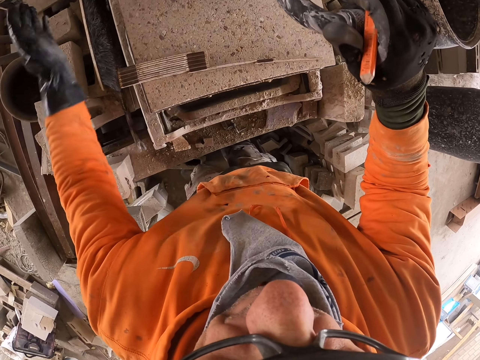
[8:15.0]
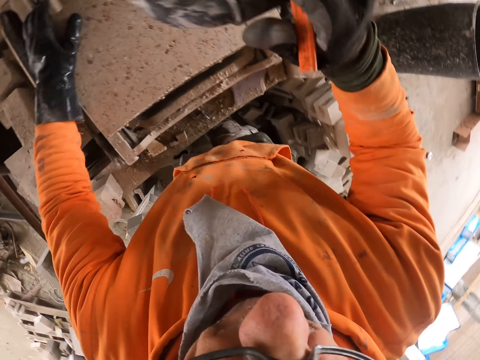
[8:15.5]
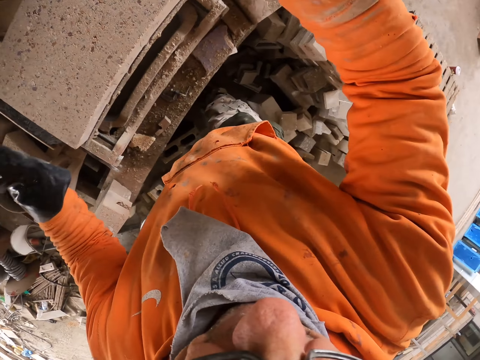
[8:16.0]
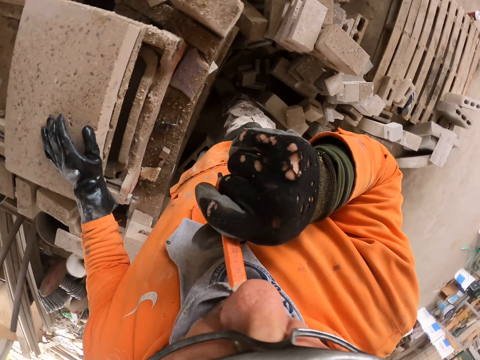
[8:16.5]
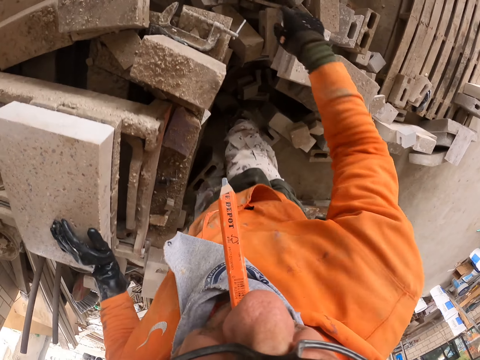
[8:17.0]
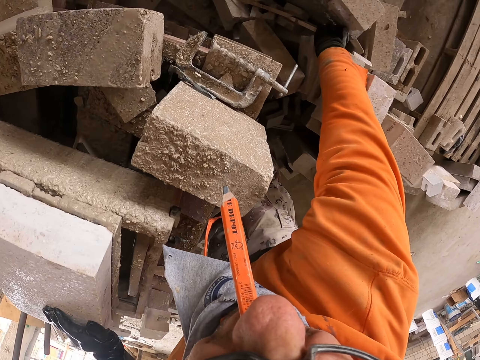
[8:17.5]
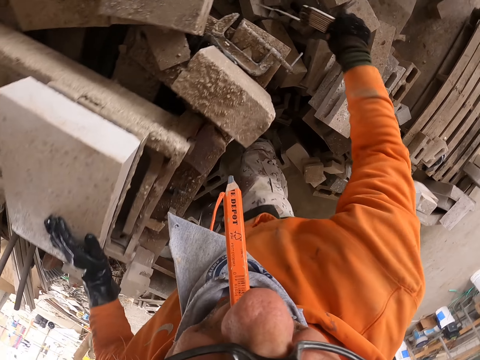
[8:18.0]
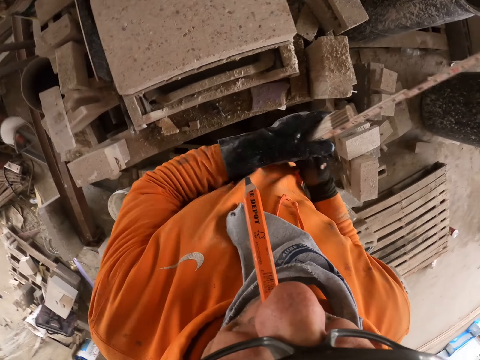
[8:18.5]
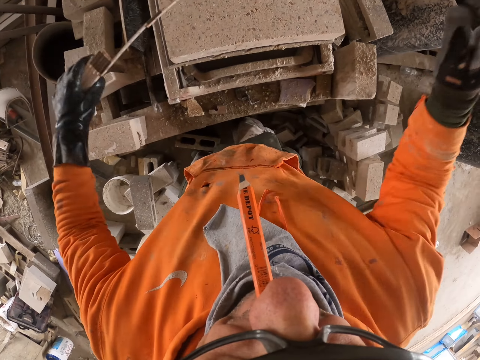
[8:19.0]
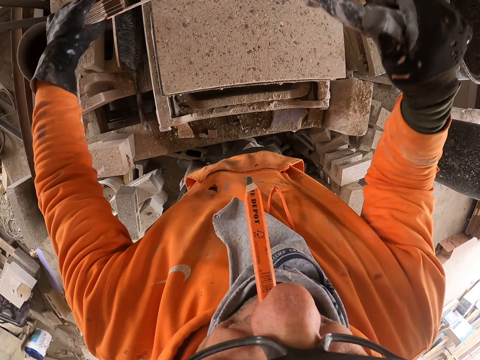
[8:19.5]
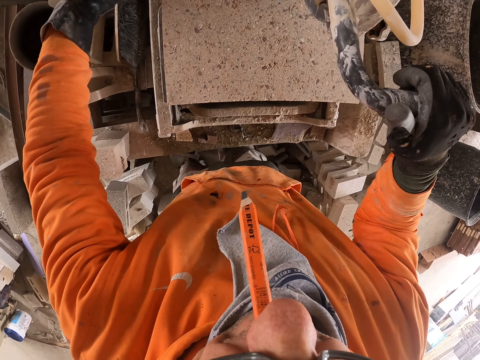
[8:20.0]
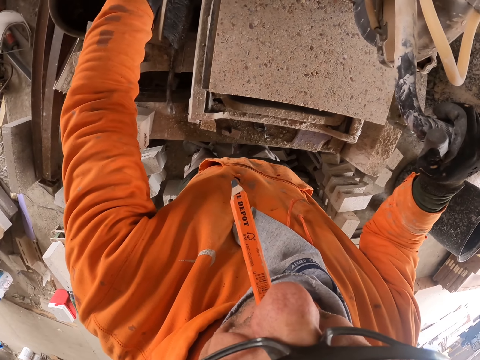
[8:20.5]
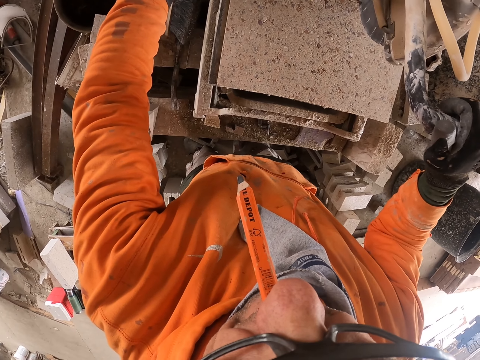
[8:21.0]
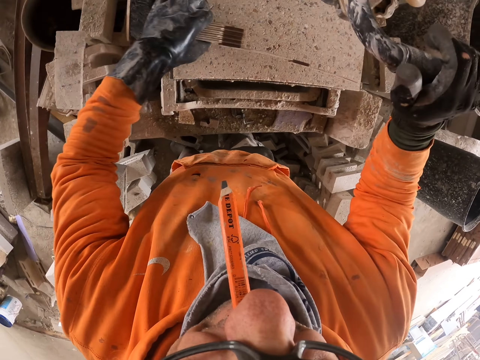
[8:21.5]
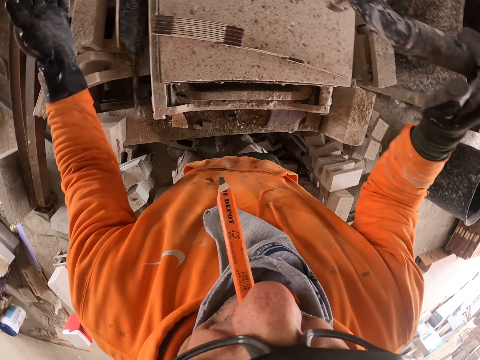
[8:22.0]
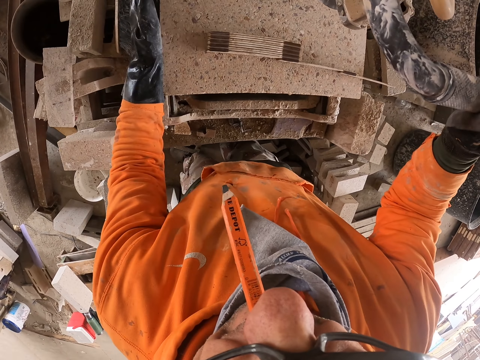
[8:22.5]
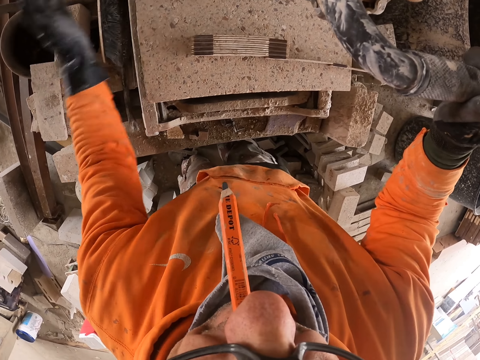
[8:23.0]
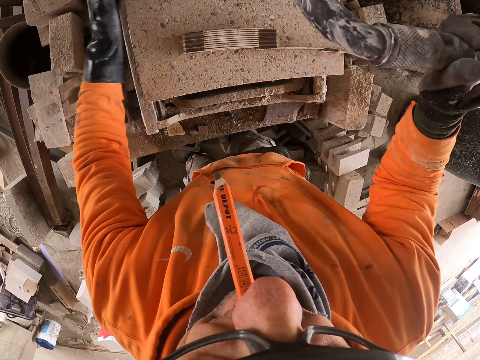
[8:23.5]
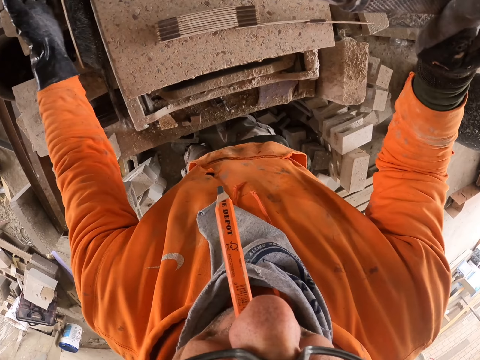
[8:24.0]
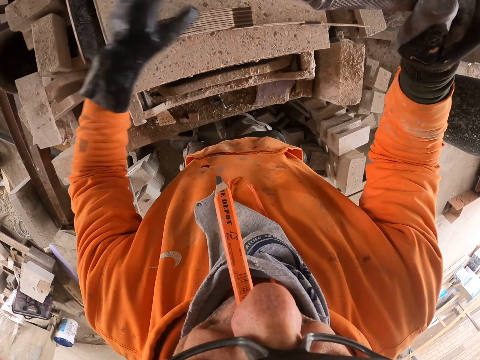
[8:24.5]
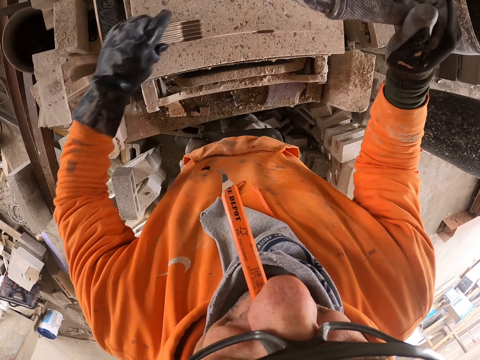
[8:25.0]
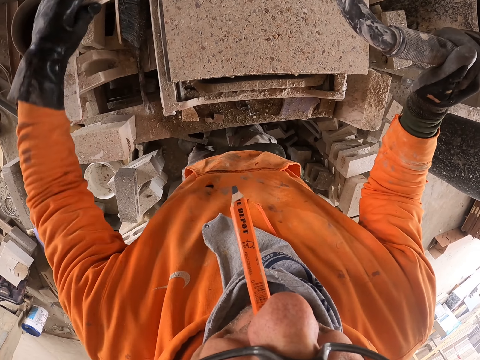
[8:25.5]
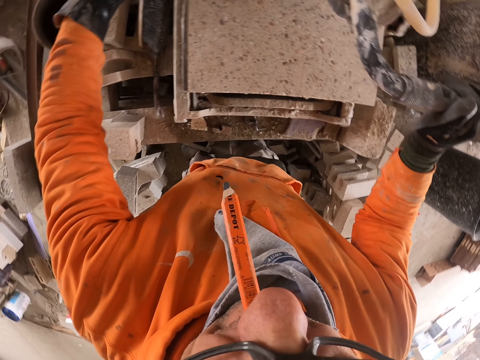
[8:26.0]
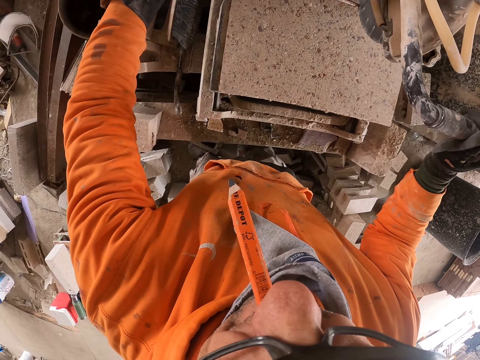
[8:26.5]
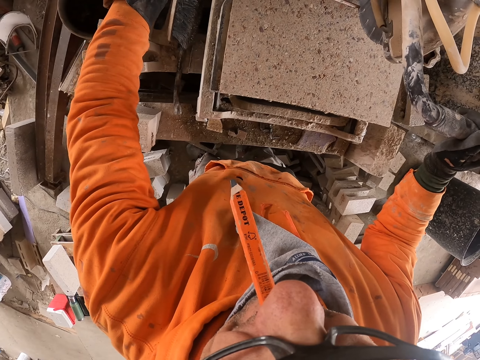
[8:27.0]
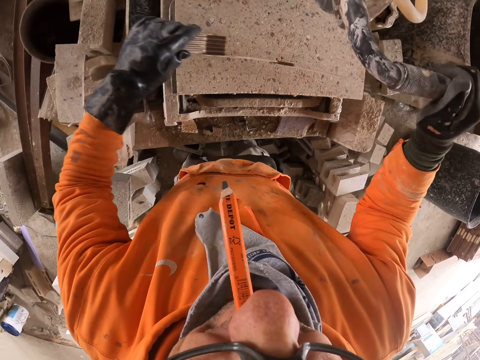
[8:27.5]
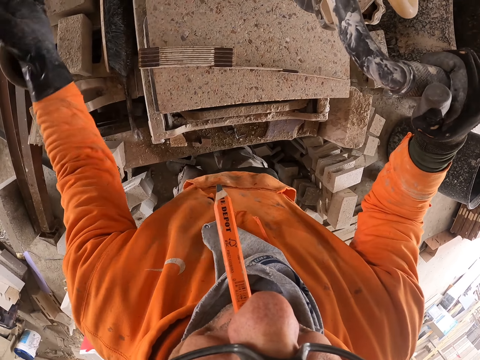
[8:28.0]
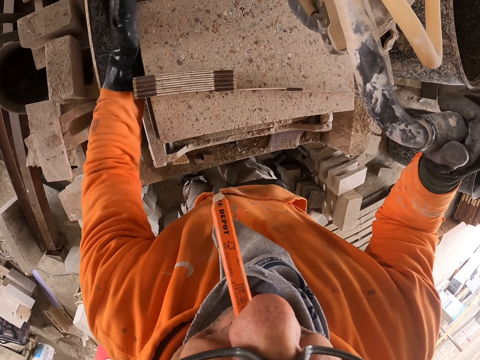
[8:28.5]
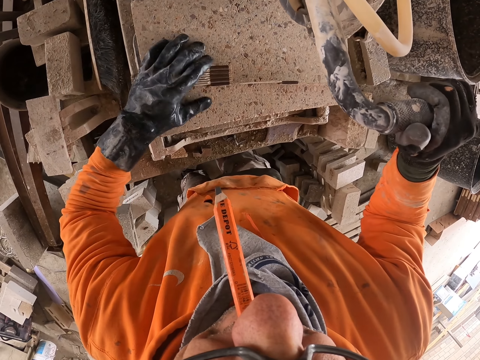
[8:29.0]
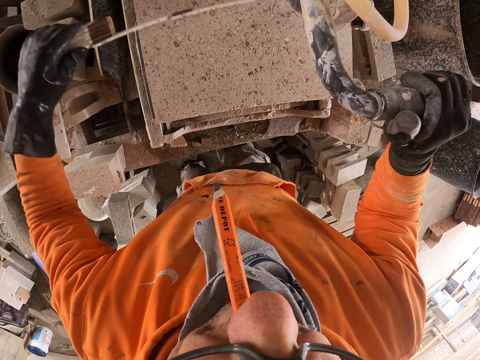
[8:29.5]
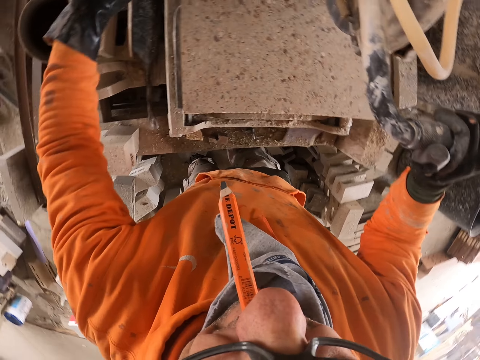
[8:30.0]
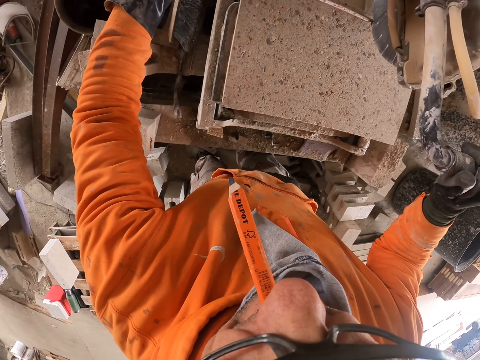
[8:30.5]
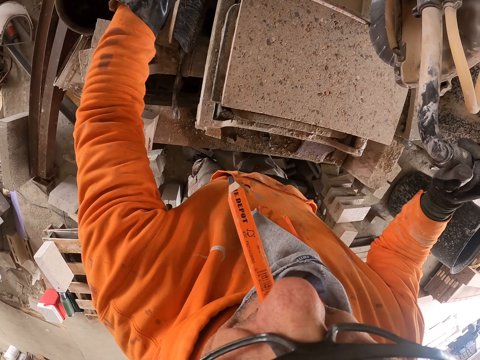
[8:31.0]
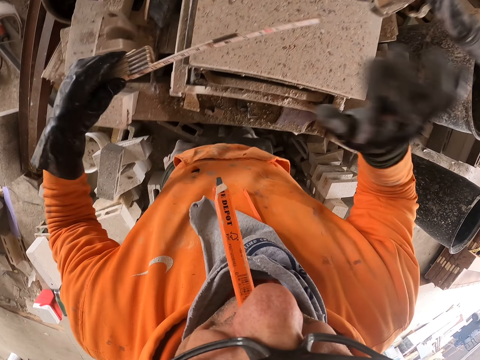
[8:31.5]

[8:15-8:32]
The camera wearer holds a marker. They turn around. They pick up the tape measure on the floor. They hold the tape measure. They measure the block stone length with the tape measure. They put the tape measure on the block stone. They hold a cutter. They pick up the tape measure on the block stone. They hold the tape measure. They measure the block stone length with the tape measure. They turn around. They put the tape measure on the block stone. They hold the cutter. They hold the tape measure. They pick up the tape measure on the block stone. They measure the block stone length with the tape measure. They turn around.

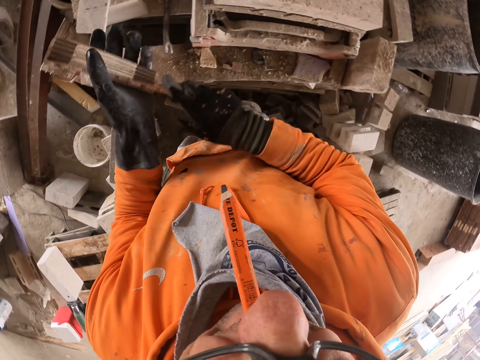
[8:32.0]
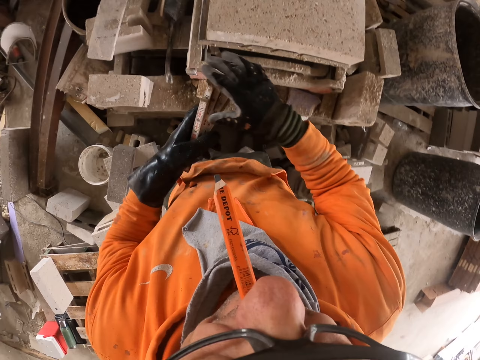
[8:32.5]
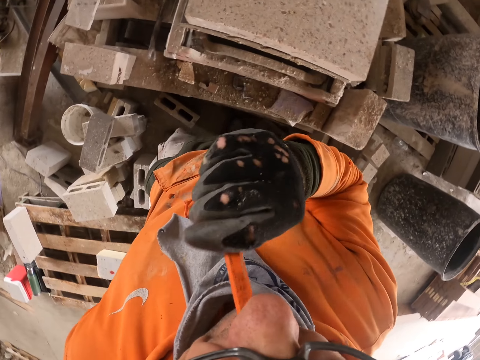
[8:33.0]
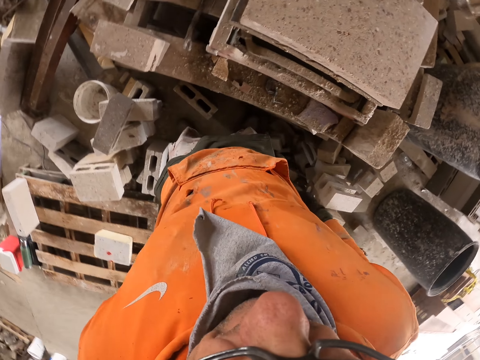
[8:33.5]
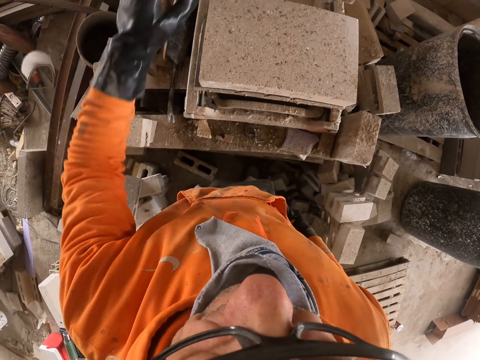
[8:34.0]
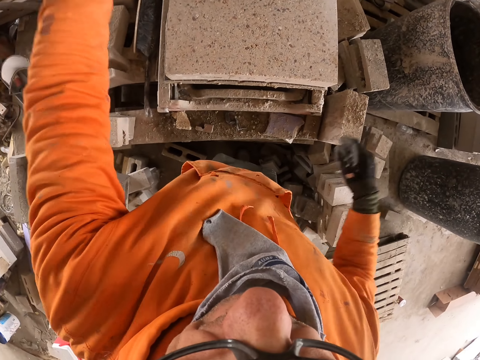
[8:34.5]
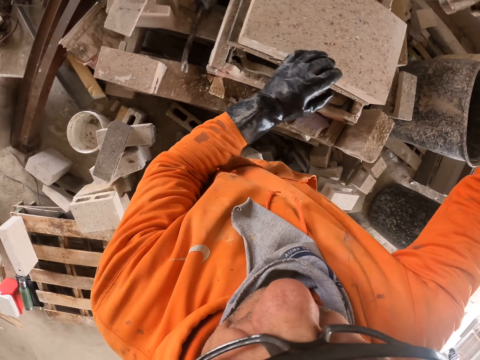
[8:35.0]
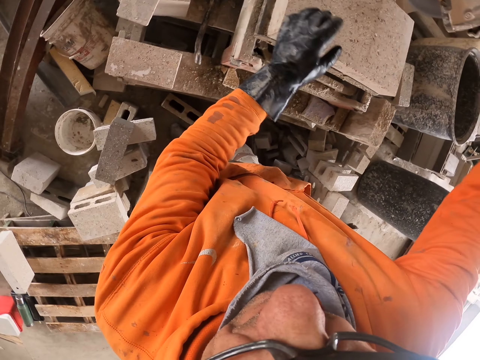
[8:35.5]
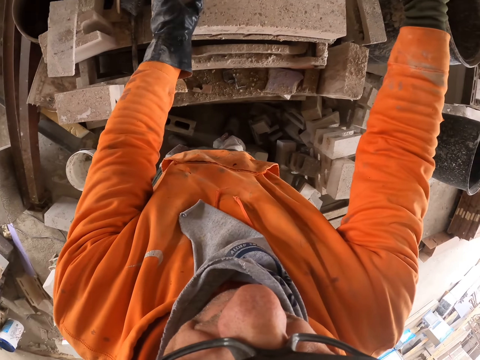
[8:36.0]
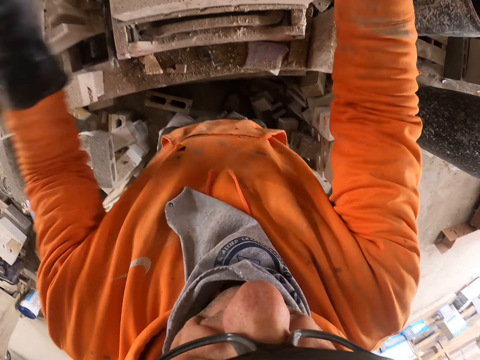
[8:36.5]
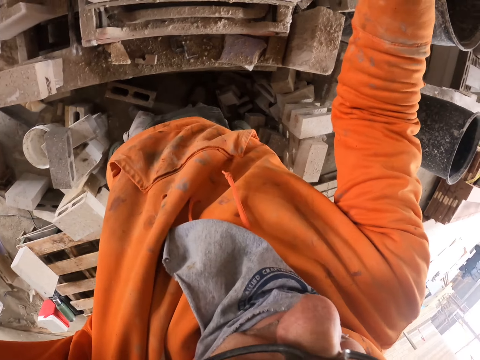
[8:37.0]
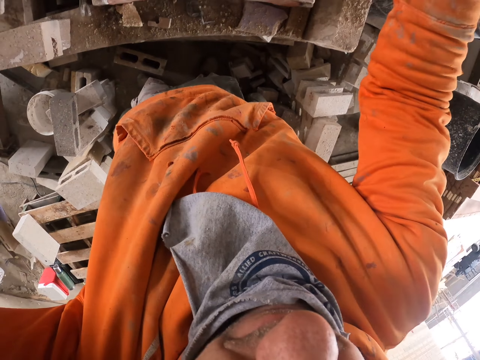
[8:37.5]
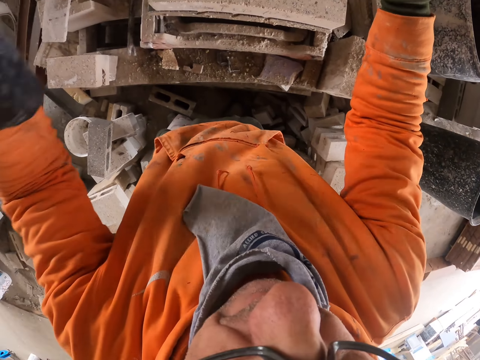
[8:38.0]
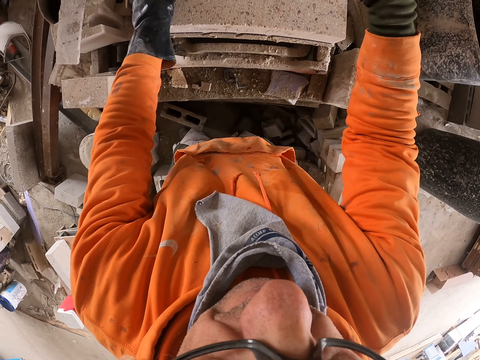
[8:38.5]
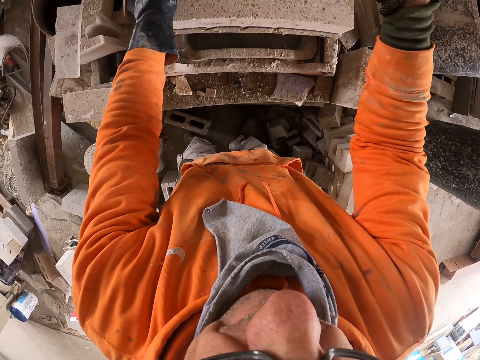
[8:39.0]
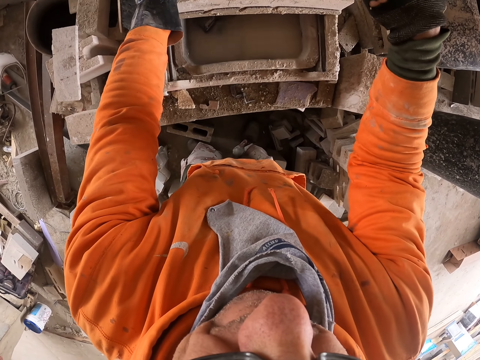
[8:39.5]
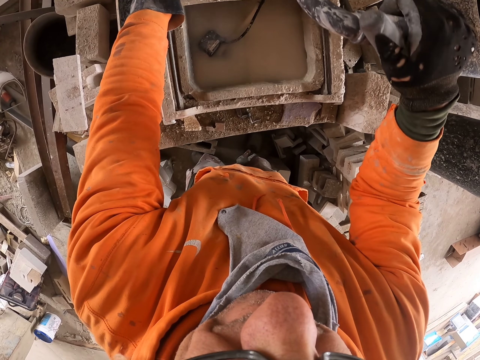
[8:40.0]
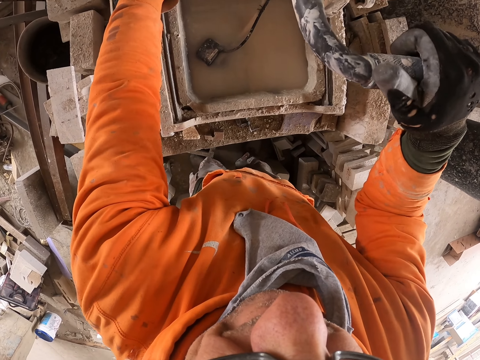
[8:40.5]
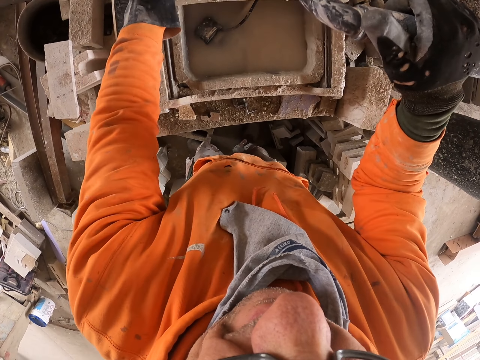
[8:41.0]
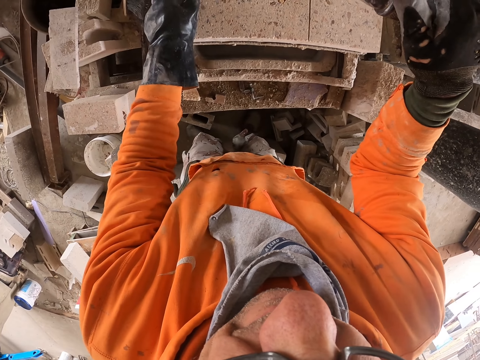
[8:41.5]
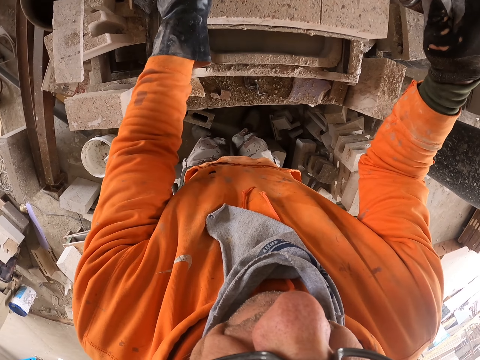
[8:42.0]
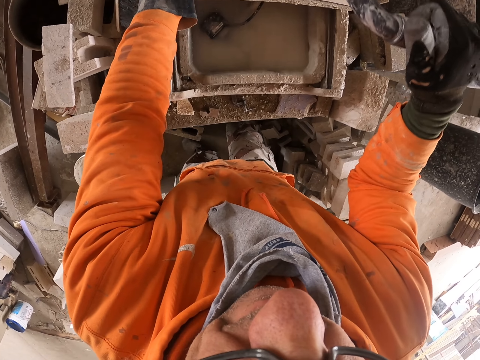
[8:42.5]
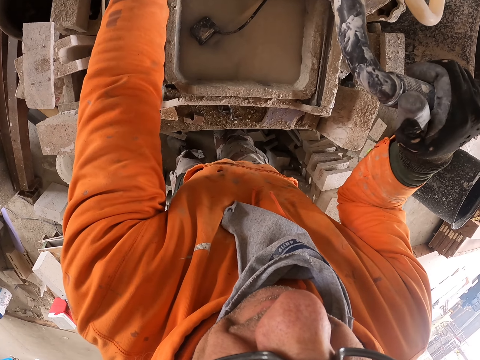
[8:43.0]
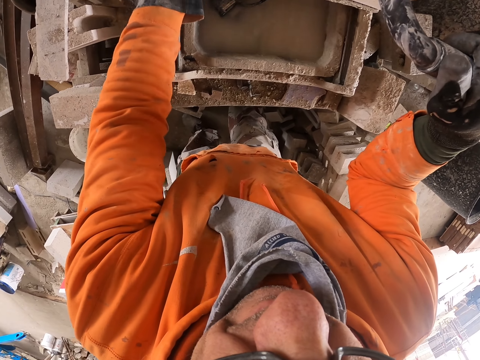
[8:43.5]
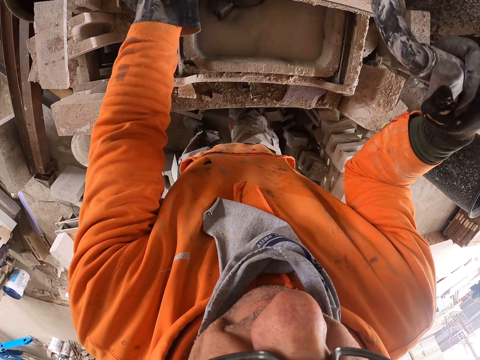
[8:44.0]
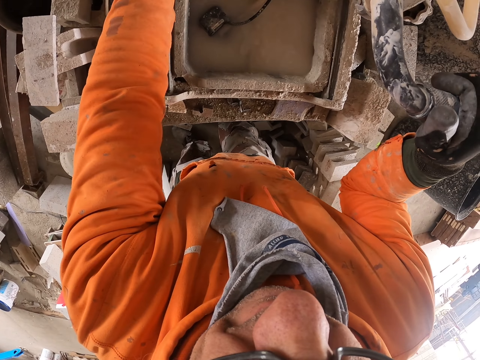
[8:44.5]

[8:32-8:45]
The camera wearer holds a tape measure. They stand on the floor. They turn around. They cut the block stone with a machine cutter.
